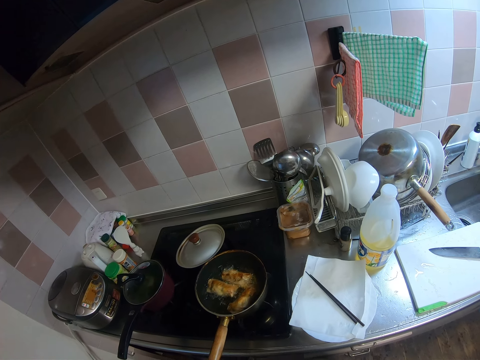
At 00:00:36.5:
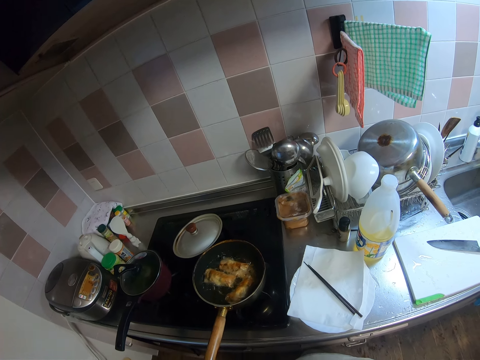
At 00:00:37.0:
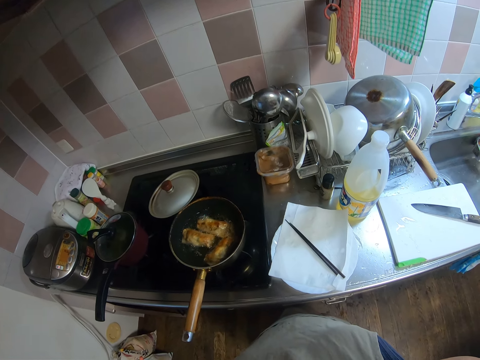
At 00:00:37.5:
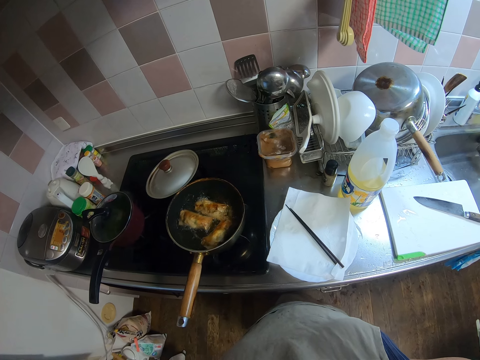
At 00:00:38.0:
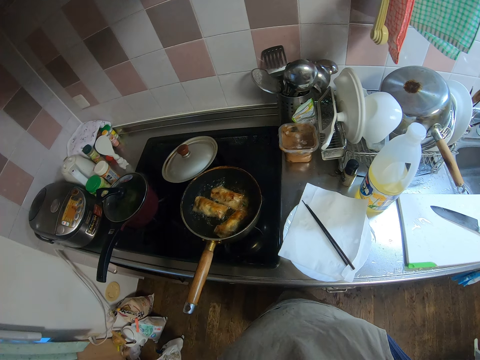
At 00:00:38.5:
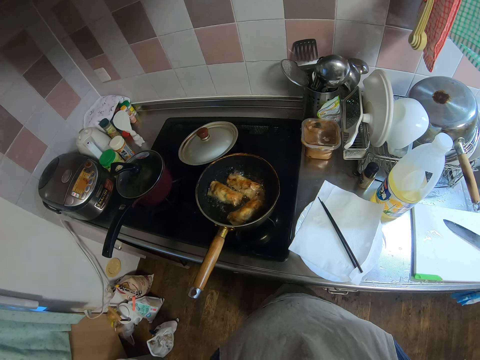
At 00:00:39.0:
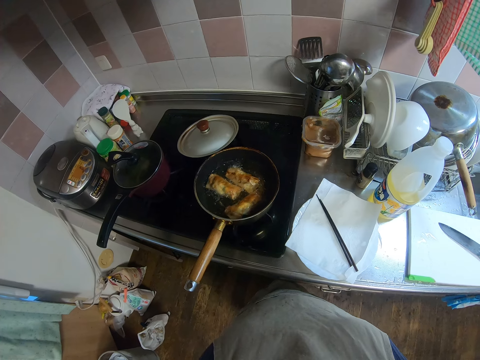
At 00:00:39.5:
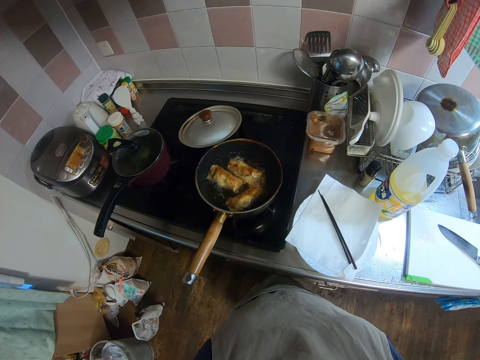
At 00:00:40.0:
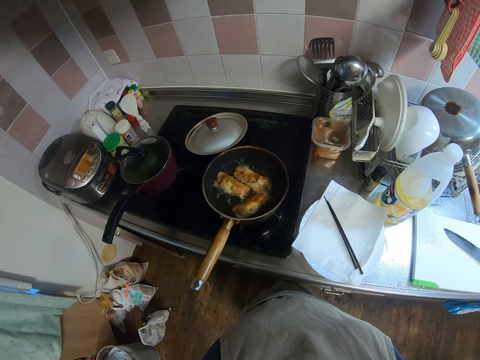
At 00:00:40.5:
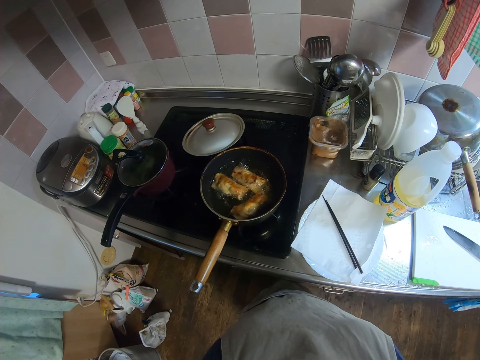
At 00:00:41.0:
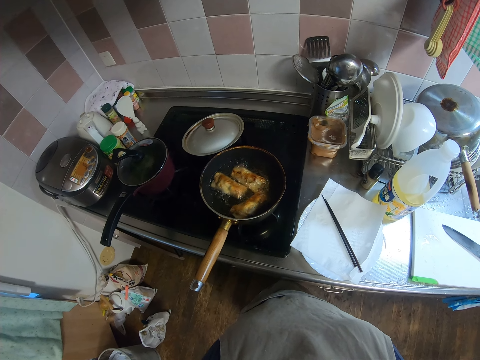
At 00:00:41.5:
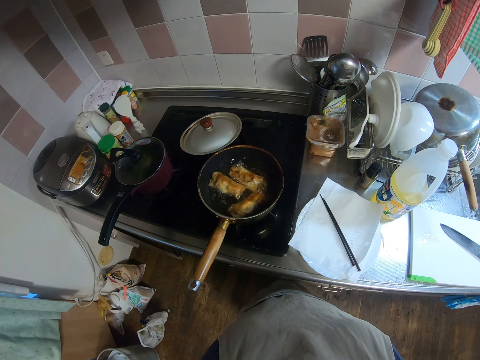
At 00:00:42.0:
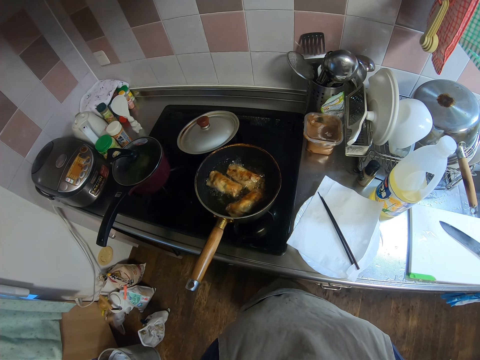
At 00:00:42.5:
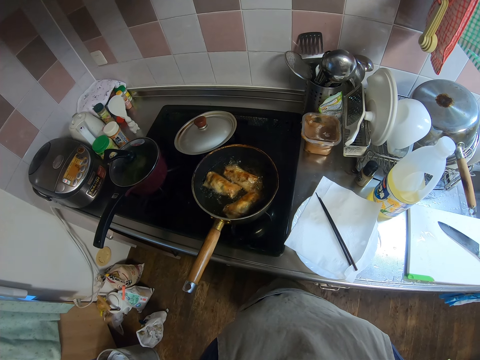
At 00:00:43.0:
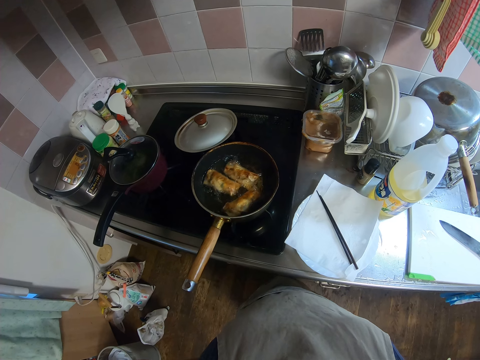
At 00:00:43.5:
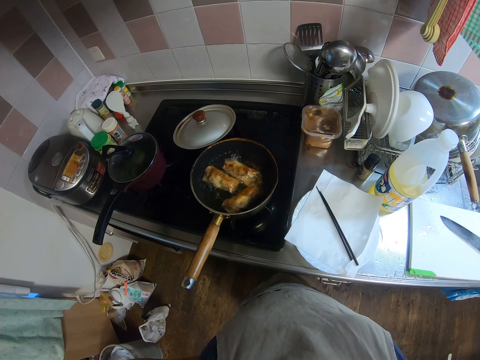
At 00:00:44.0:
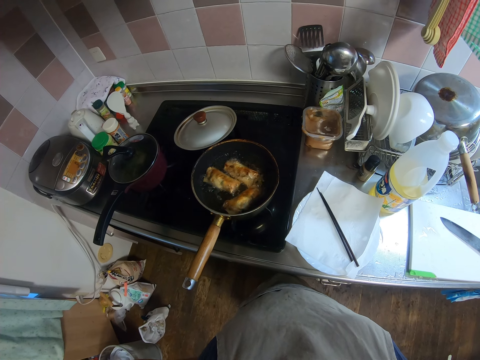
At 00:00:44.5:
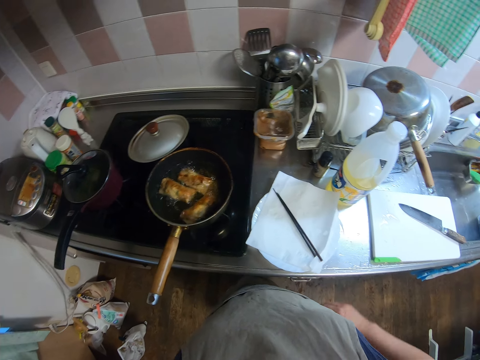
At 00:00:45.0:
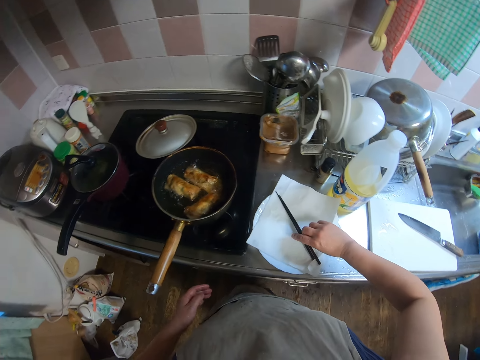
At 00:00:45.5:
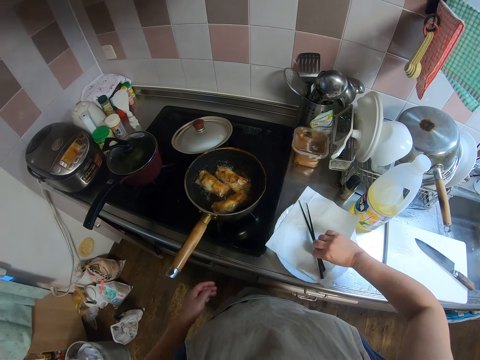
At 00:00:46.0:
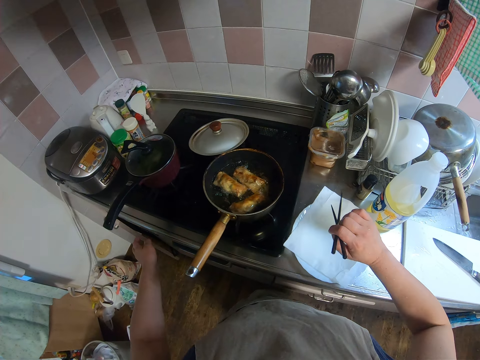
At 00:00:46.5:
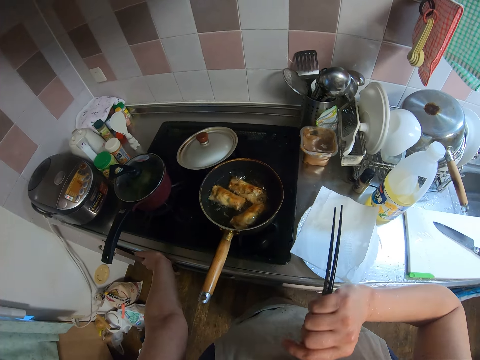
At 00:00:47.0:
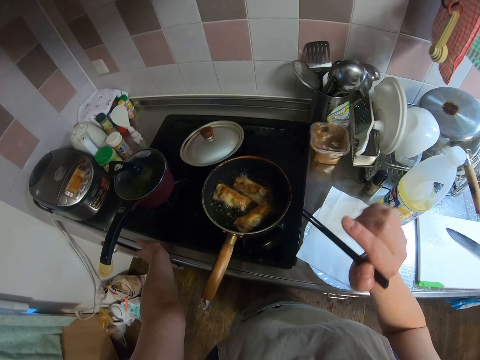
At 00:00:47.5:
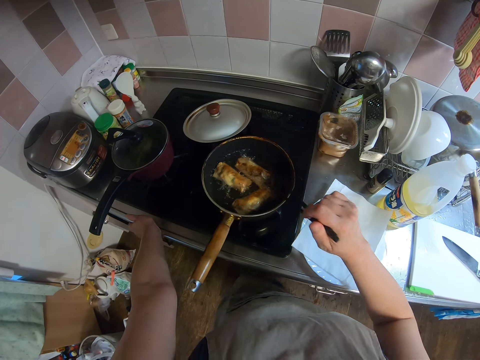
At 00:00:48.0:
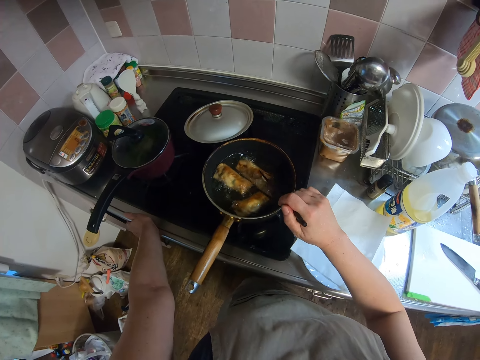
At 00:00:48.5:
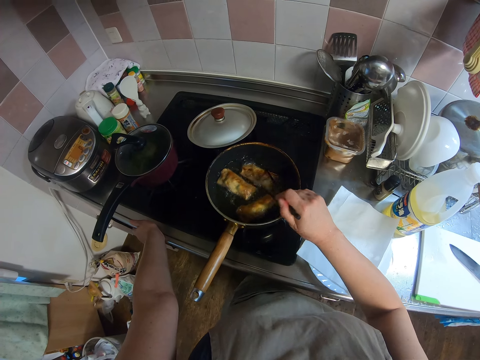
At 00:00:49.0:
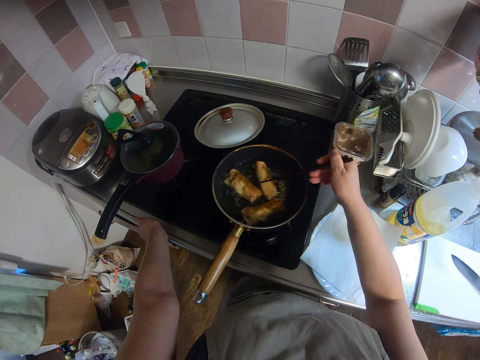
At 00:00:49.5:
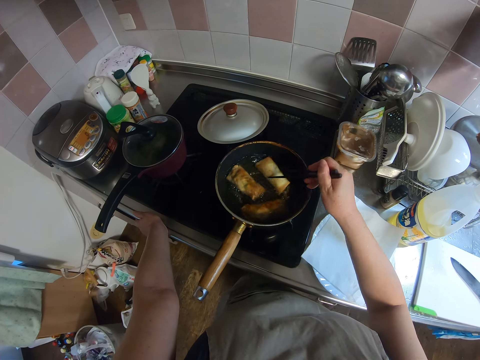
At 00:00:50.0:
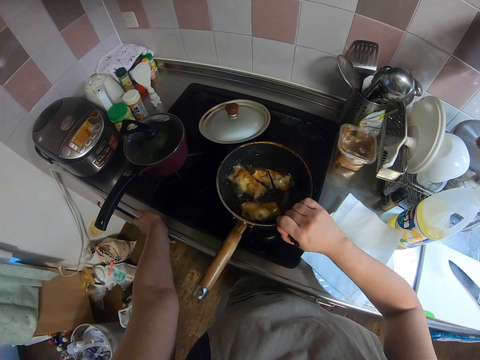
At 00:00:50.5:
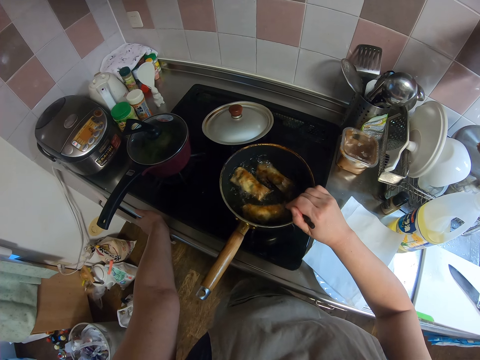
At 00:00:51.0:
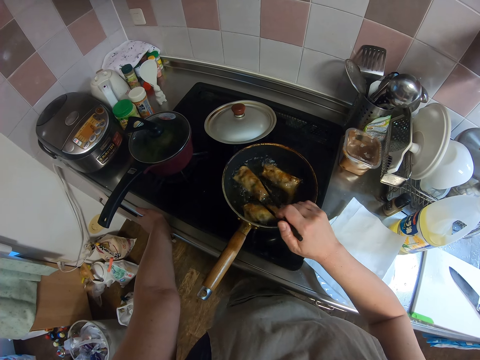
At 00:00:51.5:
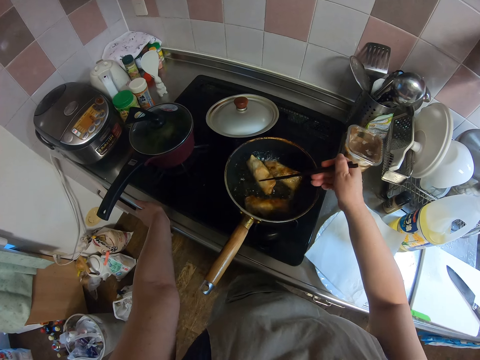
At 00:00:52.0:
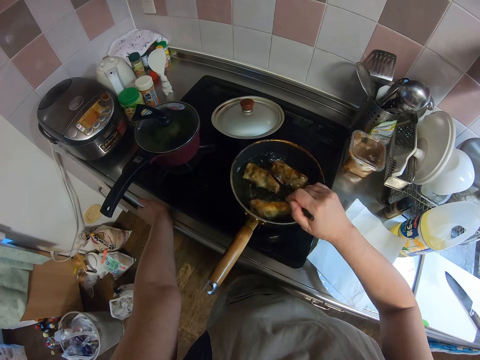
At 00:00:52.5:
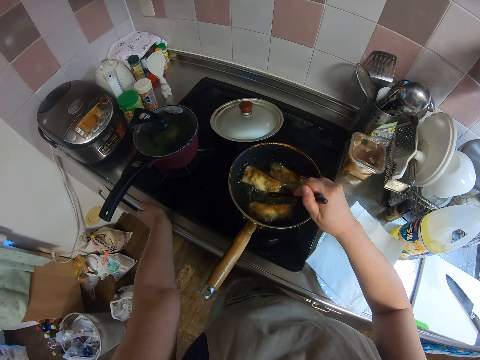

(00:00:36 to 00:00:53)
The camera wearer picks up the picker with her right hand from the piece of paper on the plate. She puts her left hand on the slab. She turns the spring rolls inside the frying pan with the picker in her right hand.

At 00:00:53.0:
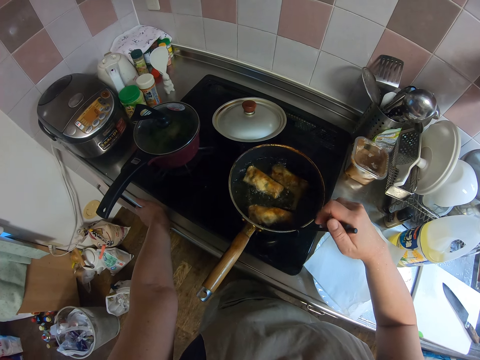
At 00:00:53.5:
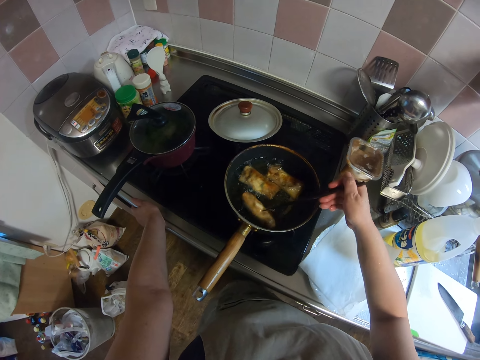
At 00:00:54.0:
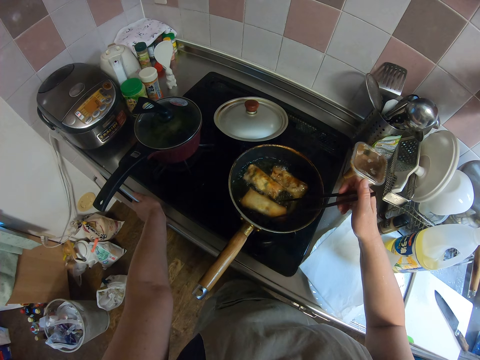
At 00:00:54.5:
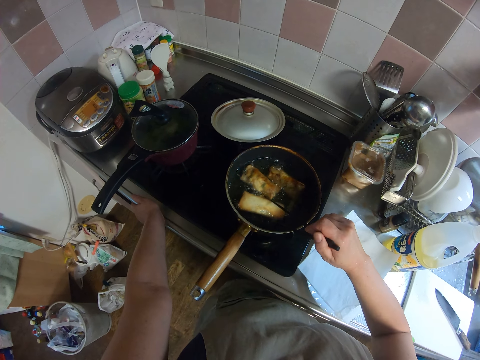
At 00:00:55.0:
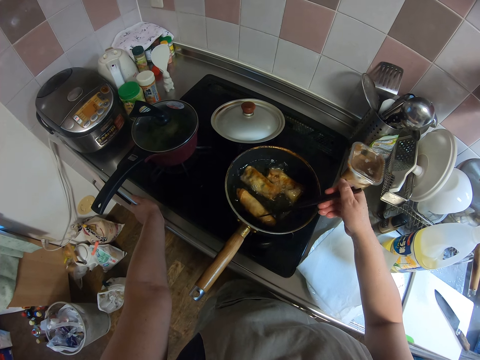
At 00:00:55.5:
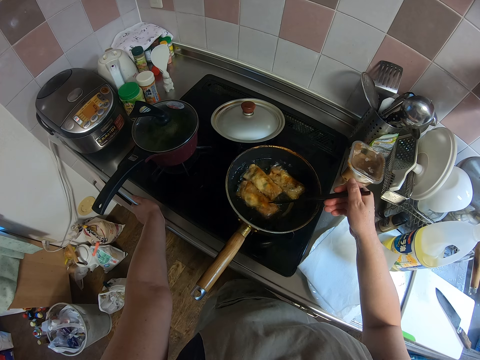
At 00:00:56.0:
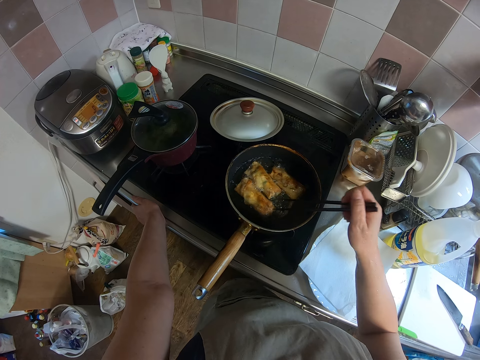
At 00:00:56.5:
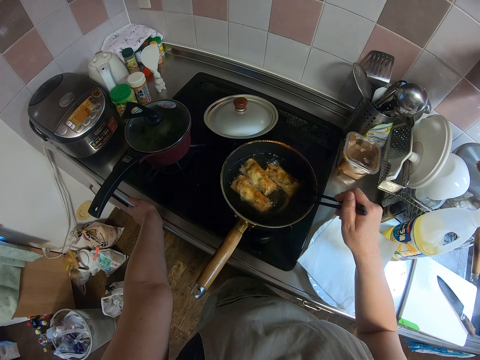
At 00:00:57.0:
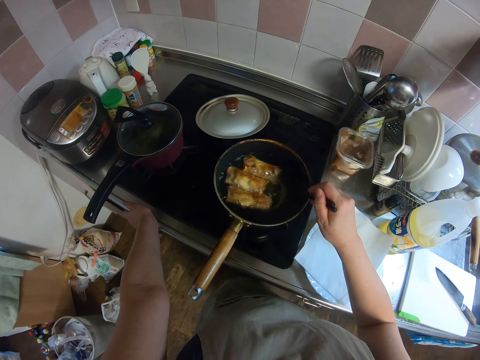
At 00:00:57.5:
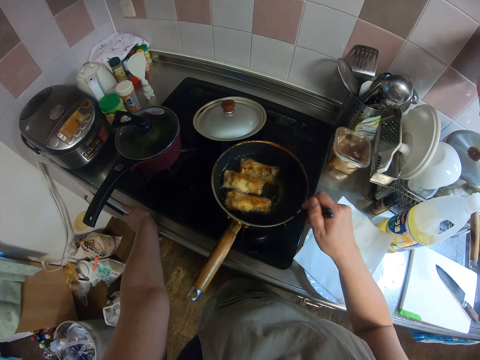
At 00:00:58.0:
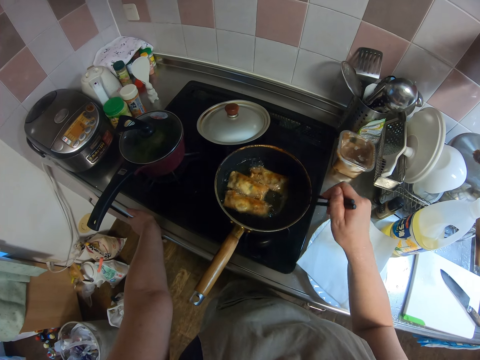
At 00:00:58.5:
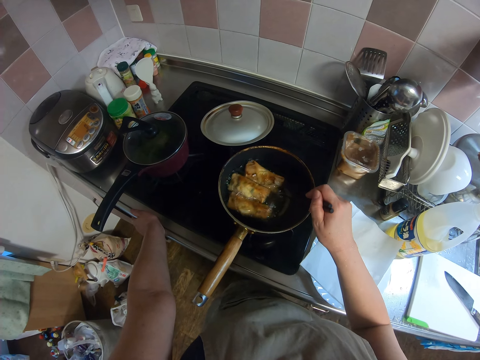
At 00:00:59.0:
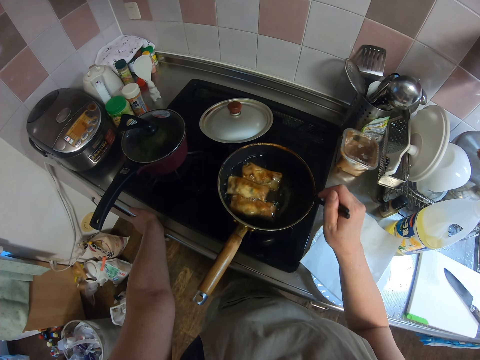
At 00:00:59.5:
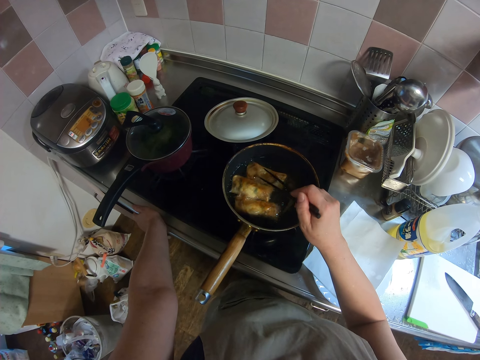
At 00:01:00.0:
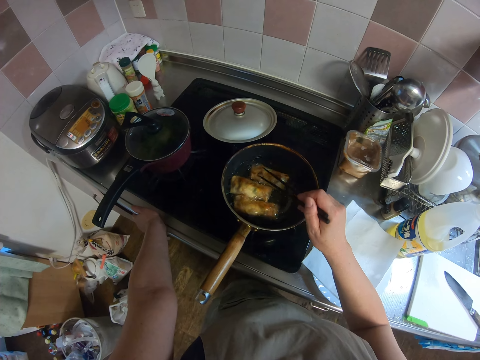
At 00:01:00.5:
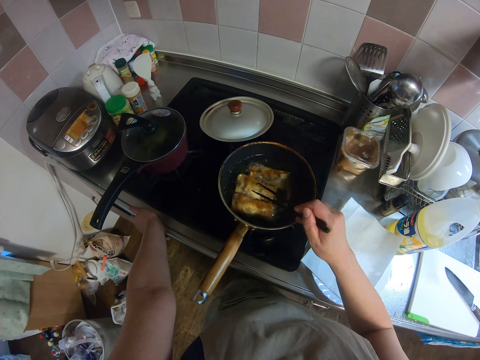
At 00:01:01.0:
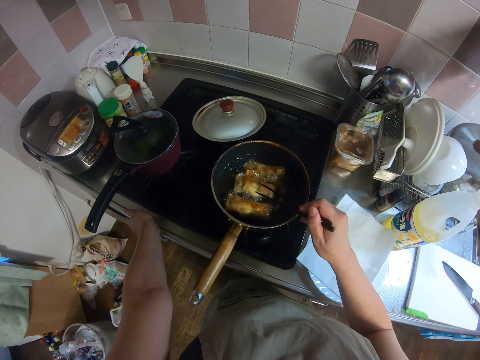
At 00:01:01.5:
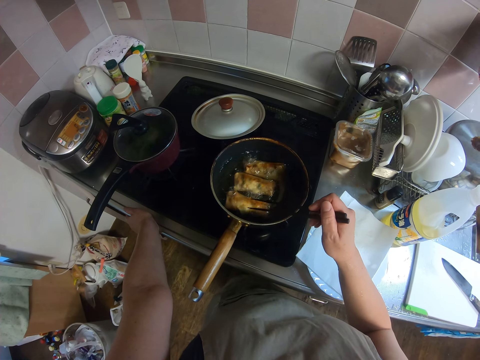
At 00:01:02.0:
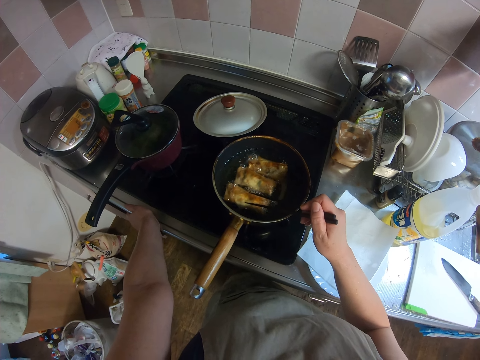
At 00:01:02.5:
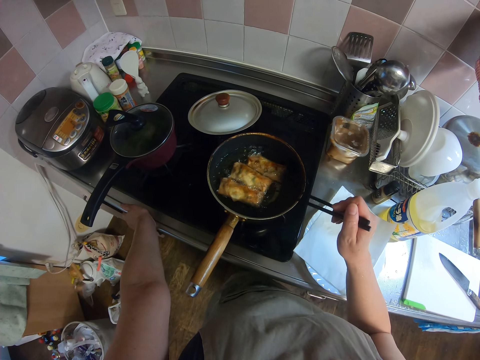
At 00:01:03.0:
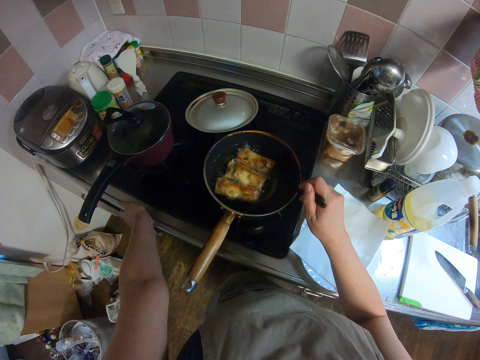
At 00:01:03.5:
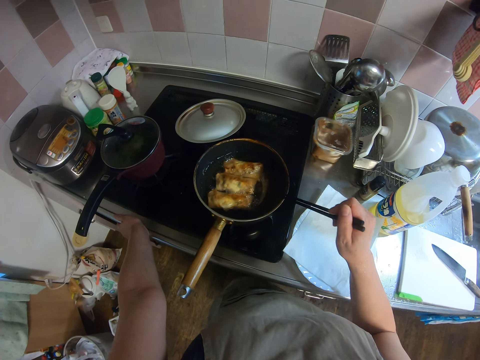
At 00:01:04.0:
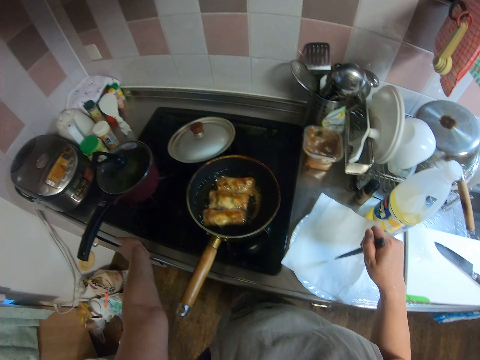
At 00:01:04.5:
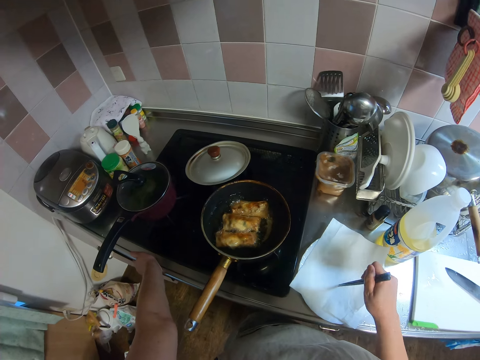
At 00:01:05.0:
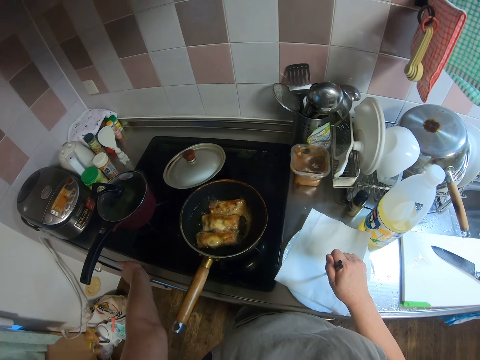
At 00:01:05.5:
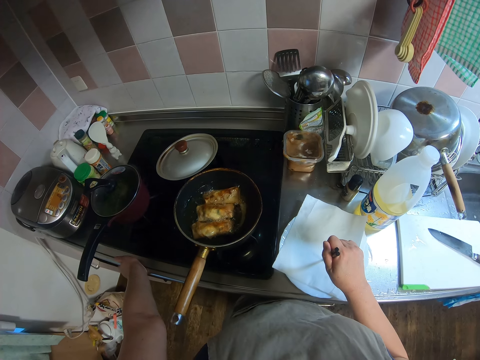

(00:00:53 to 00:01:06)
The camera wearer hits the picker on the edge of the frying pan. They hold the picker straight on the piece of paper on the plate.
